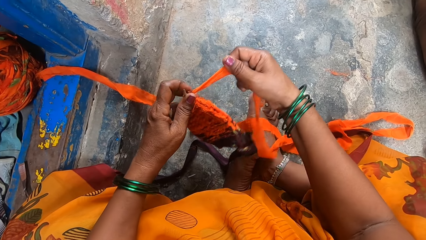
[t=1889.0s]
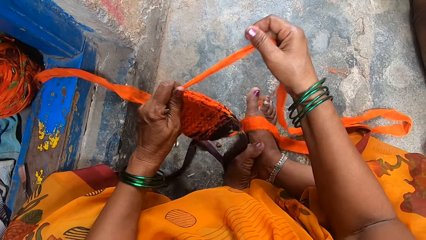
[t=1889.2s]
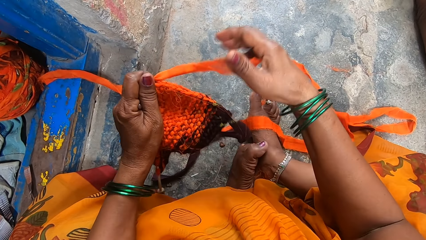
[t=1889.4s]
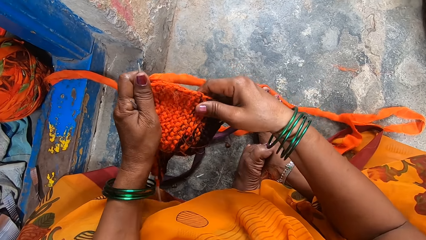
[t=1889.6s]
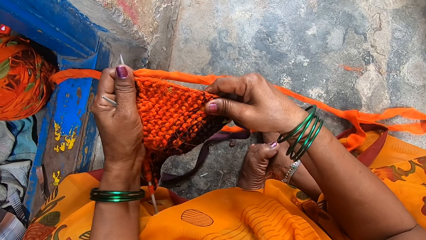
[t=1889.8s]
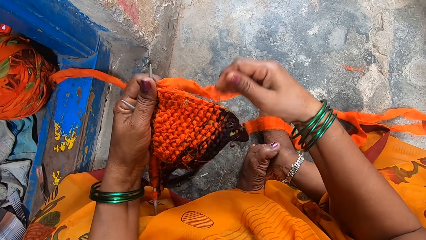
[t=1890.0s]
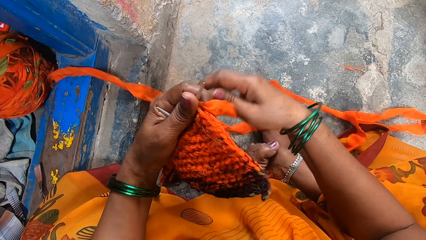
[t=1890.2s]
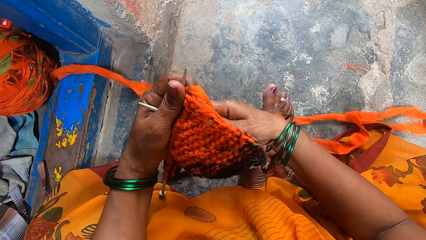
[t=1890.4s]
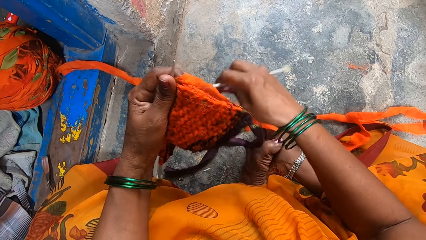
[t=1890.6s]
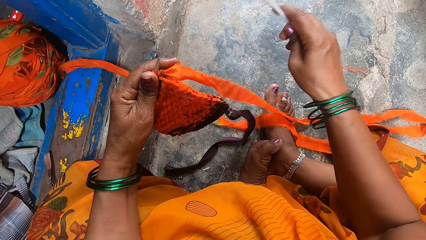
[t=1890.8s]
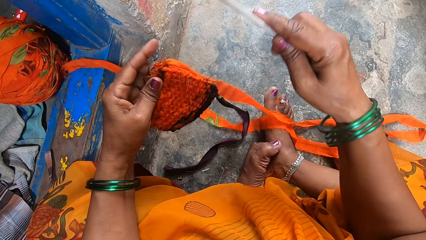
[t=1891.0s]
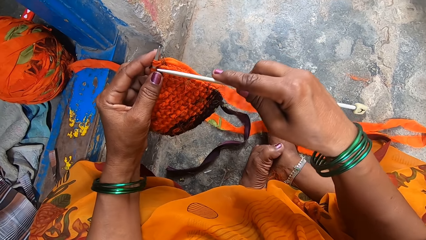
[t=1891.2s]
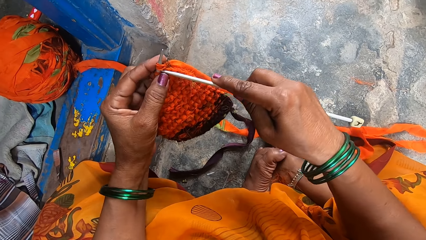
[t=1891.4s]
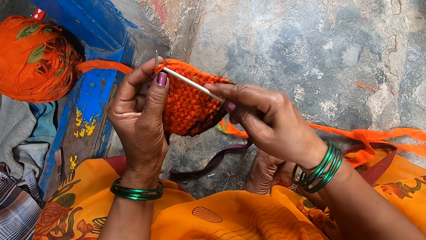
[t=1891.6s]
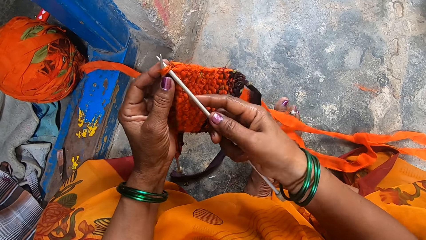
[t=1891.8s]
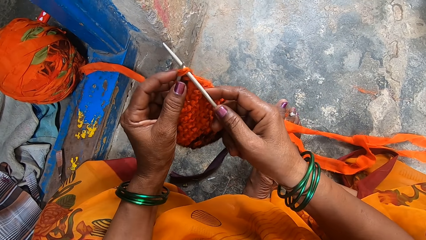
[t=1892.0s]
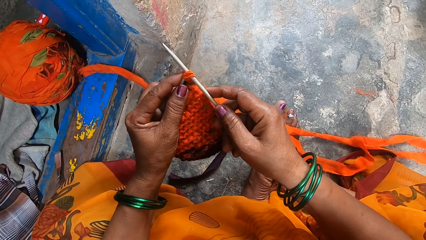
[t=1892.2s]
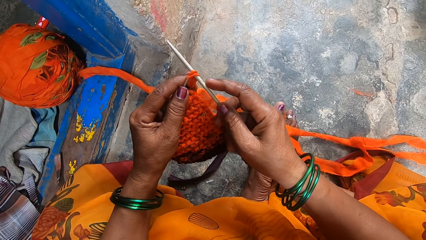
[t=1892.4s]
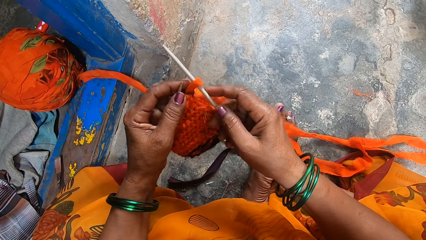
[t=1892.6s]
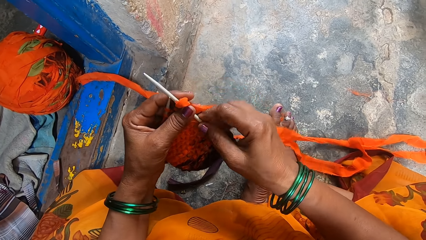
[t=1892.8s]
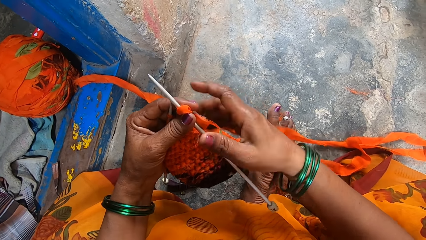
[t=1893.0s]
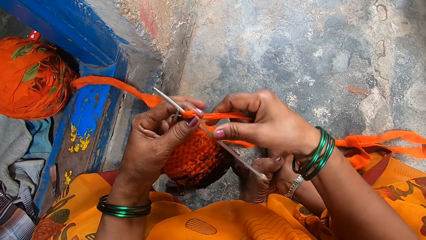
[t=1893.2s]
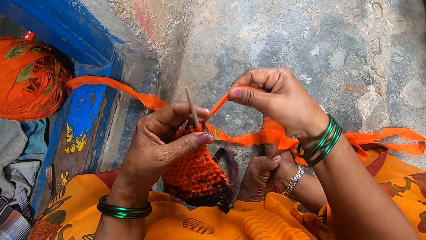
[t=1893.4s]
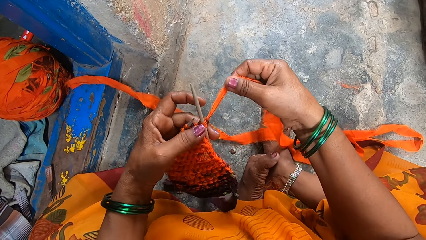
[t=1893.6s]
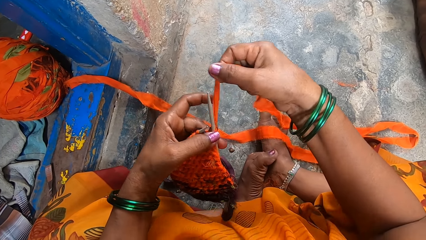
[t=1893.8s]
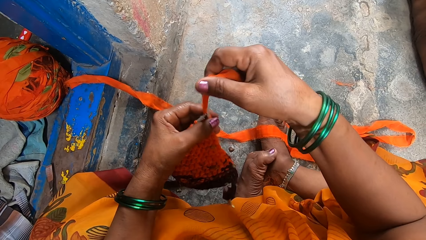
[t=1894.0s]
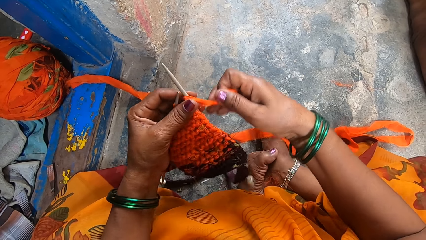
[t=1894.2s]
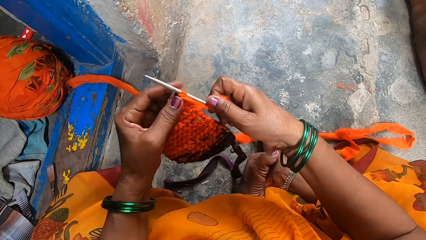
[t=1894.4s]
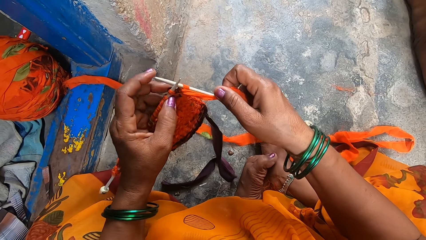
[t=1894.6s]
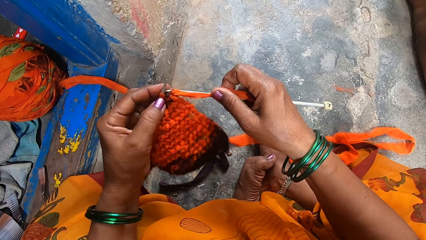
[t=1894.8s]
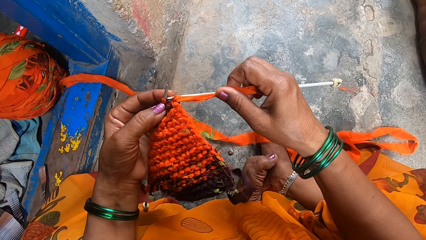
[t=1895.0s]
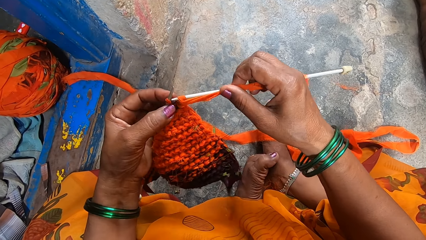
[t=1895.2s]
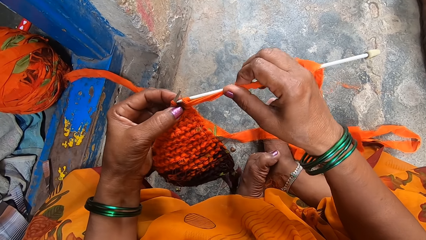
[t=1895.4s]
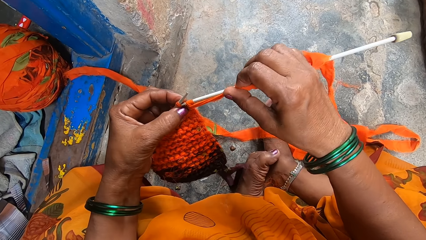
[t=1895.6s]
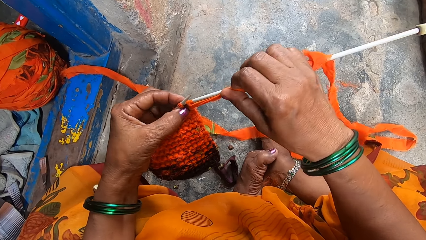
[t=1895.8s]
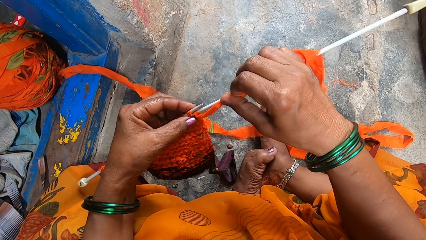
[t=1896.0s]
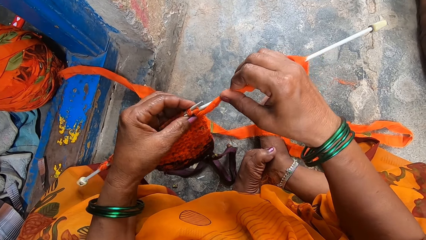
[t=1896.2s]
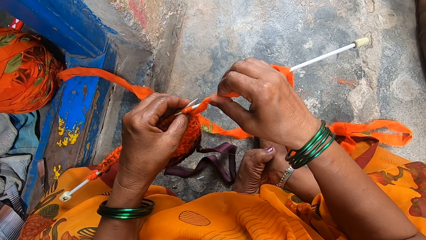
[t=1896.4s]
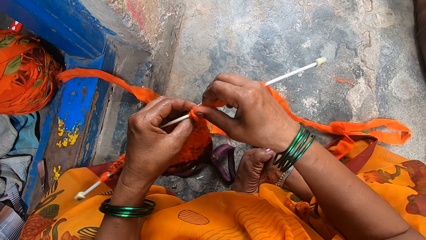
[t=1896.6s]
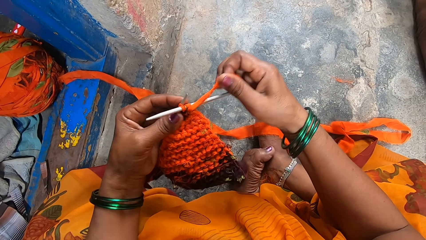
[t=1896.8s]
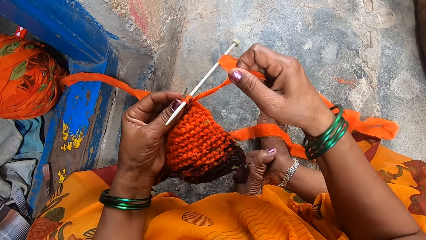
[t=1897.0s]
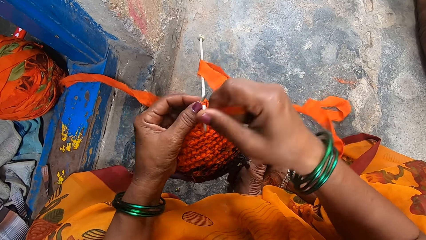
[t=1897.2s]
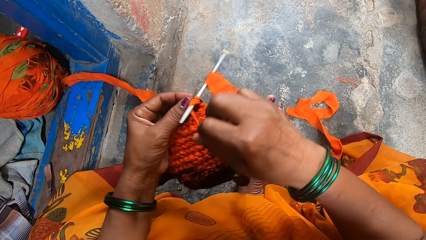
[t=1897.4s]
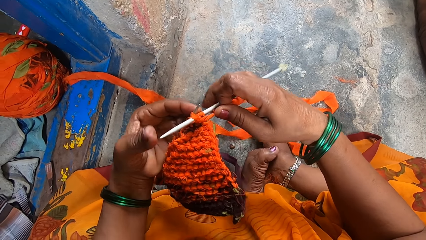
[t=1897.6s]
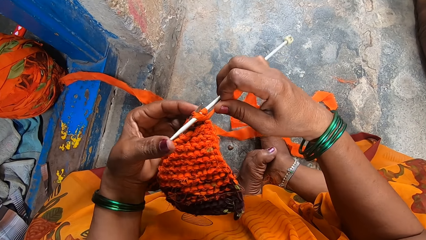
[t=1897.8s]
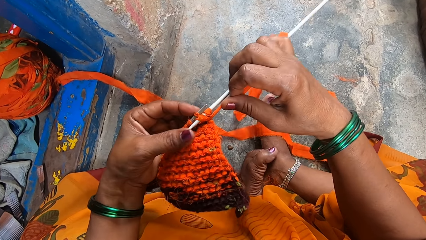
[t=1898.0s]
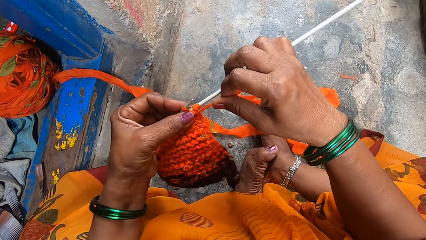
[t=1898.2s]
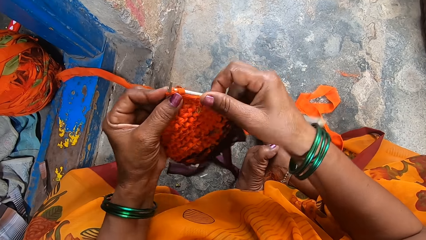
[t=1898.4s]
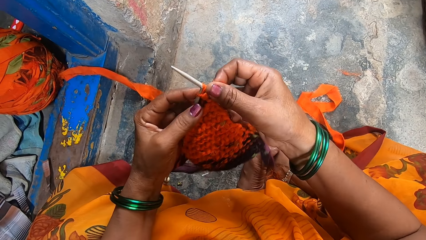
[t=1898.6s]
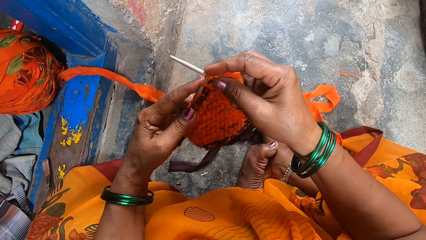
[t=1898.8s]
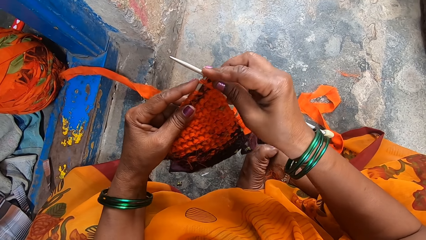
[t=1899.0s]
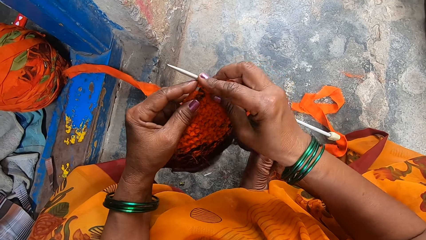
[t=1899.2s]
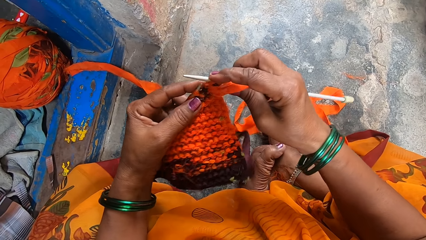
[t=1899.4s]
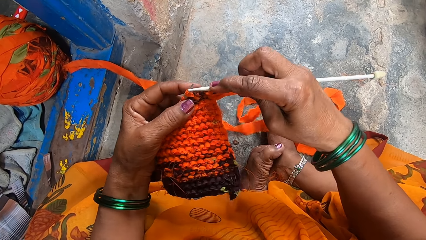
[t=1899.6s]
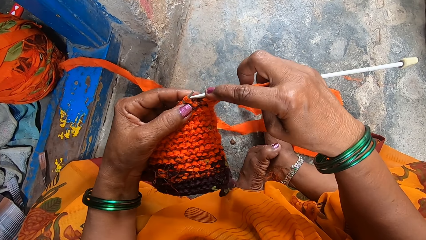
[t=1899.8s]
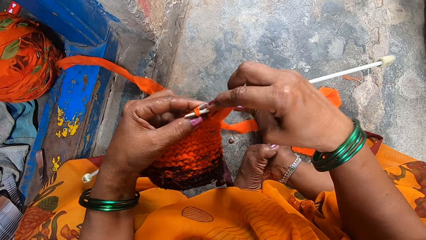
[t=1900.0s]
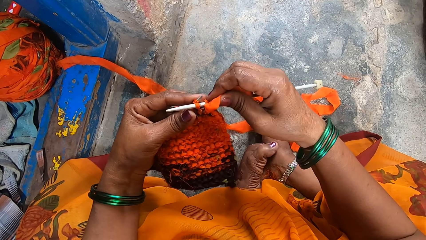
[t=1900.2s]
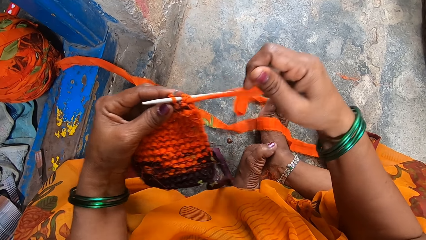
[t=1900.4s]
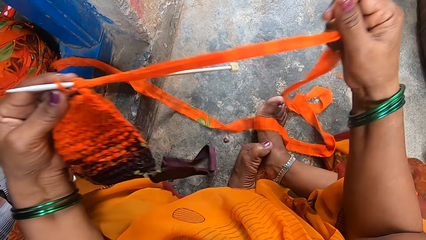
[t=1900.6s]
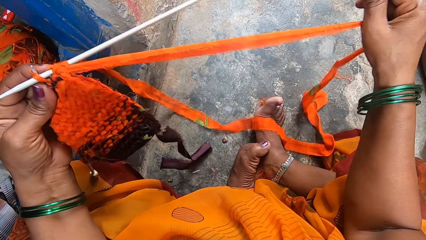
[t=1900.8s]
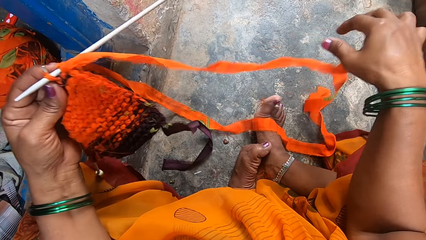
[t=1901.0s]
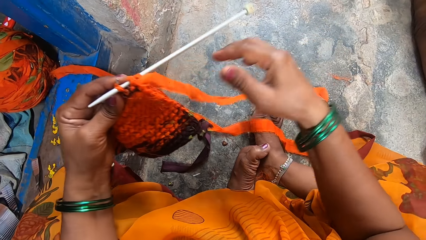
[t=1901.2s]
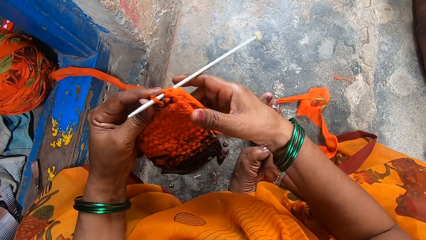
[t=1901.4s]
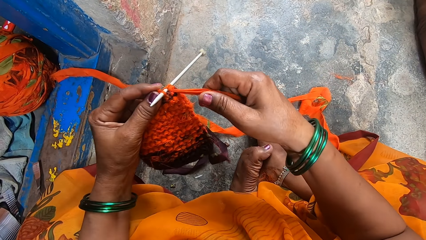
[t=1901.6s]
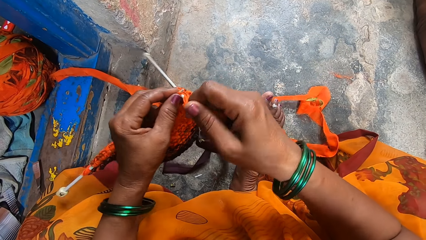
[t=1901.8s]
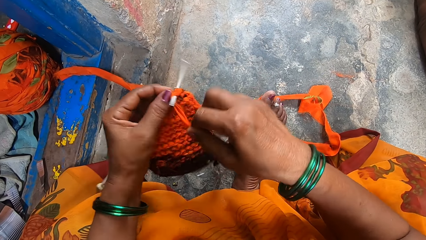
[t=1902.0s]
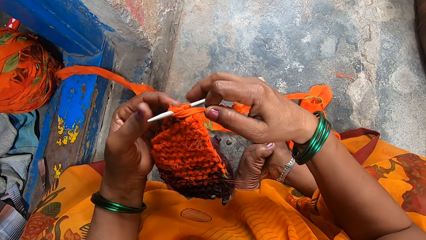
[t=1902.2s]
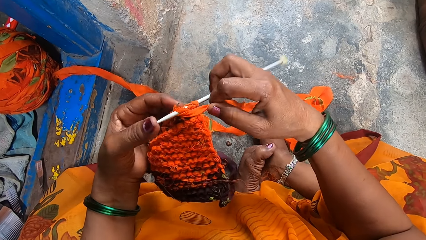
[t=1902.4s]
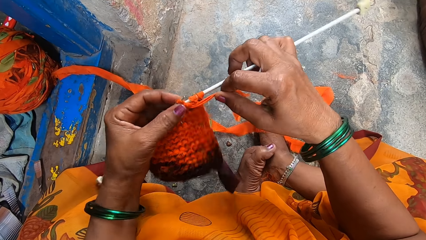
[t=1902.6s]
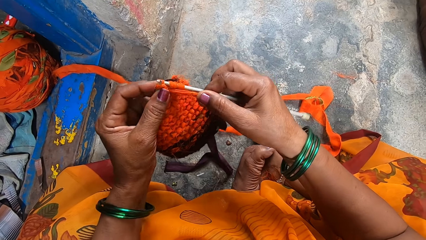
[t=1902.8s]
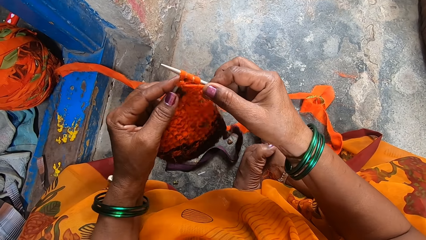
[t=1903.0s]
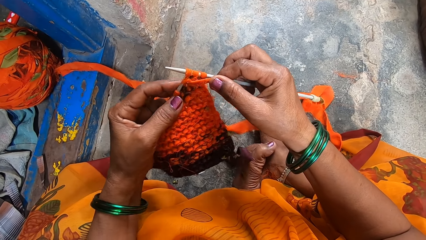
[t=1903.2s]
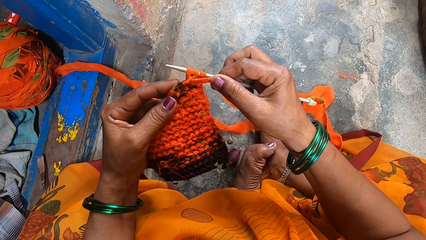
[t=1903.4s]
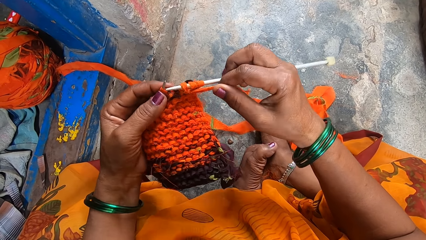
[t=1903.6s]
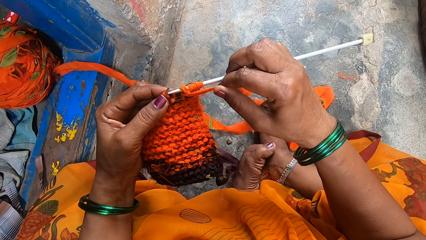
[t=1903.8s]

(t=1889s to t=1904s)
The camera wearer stretches the thread, picks up the needle and knits clothing with needles. They pull the thread.
